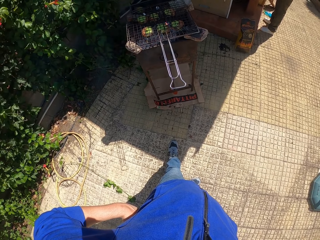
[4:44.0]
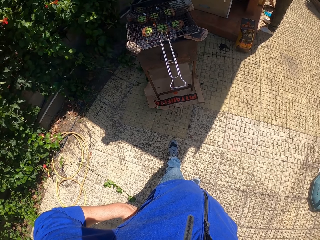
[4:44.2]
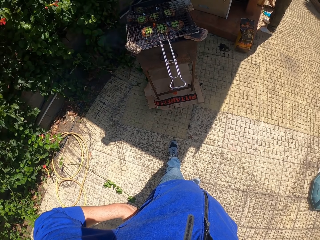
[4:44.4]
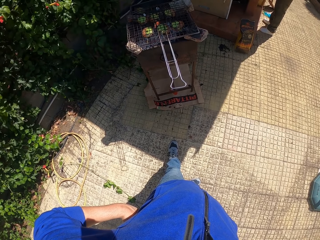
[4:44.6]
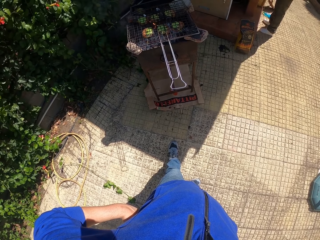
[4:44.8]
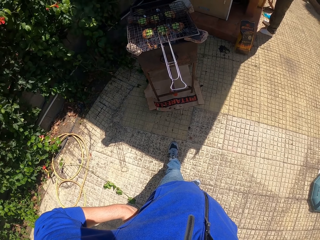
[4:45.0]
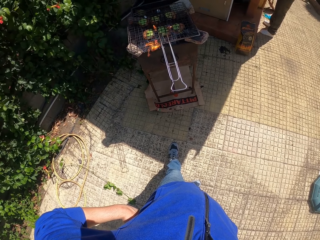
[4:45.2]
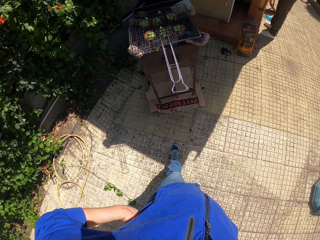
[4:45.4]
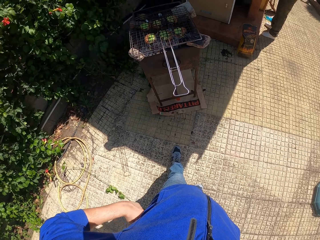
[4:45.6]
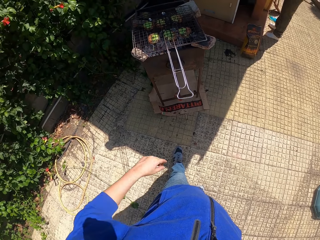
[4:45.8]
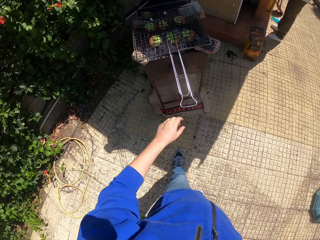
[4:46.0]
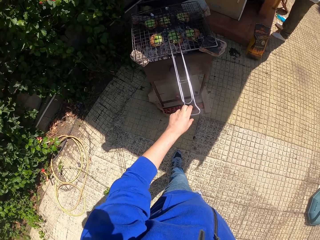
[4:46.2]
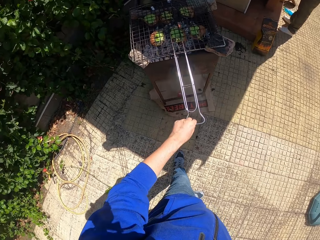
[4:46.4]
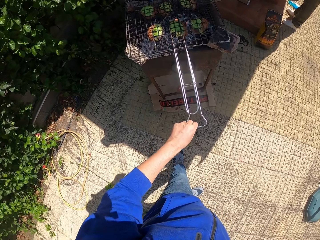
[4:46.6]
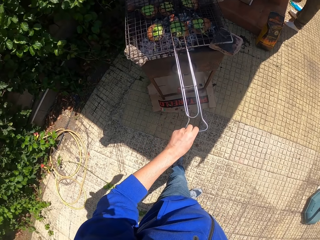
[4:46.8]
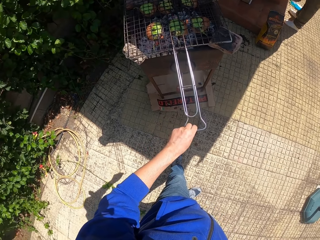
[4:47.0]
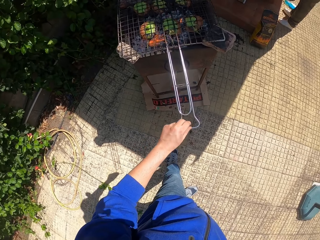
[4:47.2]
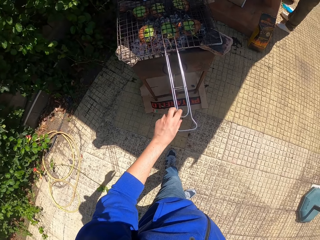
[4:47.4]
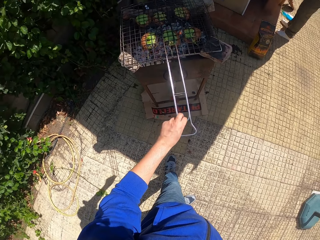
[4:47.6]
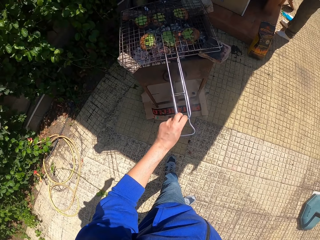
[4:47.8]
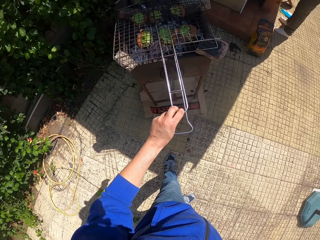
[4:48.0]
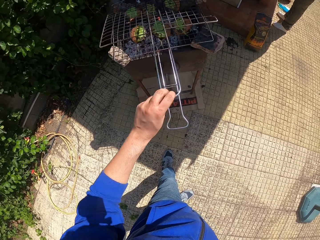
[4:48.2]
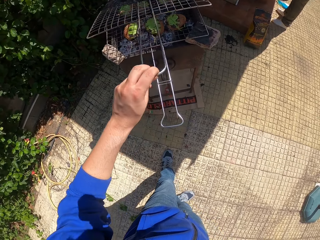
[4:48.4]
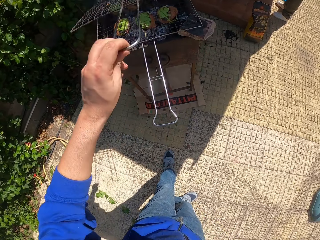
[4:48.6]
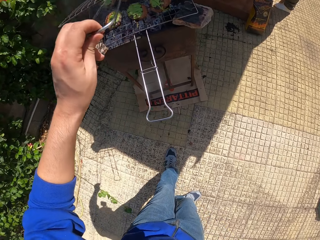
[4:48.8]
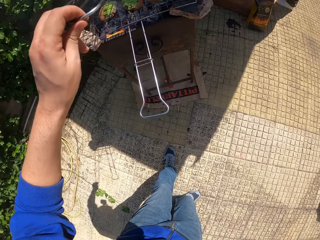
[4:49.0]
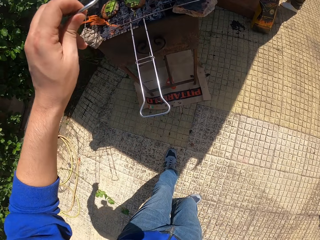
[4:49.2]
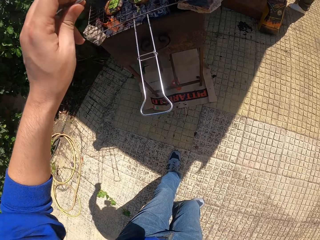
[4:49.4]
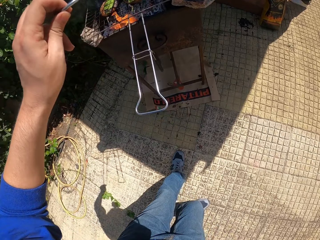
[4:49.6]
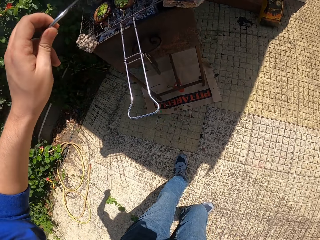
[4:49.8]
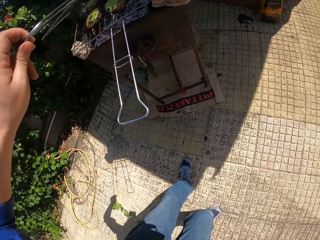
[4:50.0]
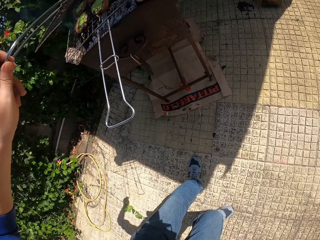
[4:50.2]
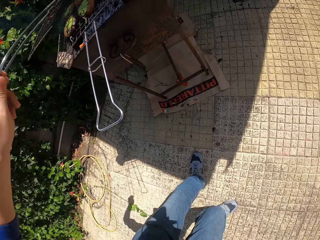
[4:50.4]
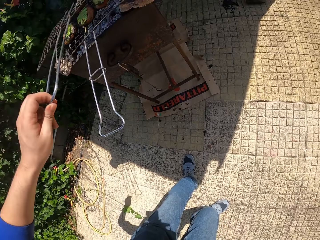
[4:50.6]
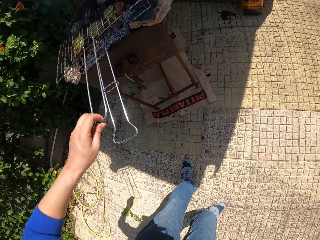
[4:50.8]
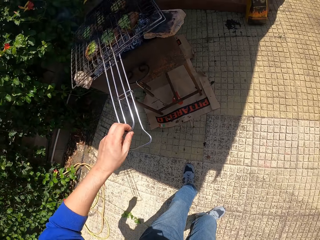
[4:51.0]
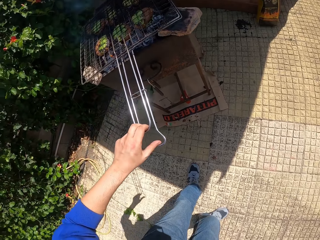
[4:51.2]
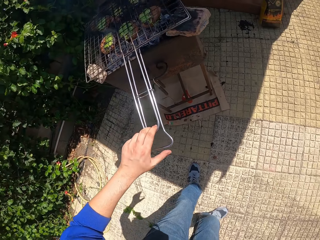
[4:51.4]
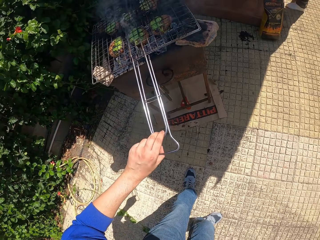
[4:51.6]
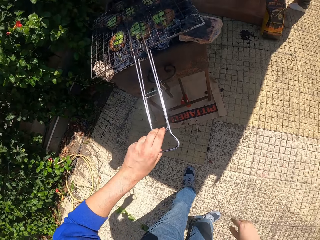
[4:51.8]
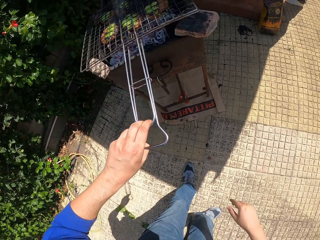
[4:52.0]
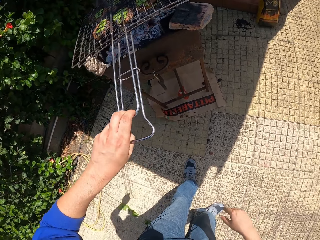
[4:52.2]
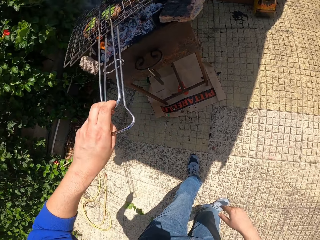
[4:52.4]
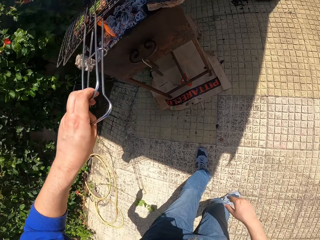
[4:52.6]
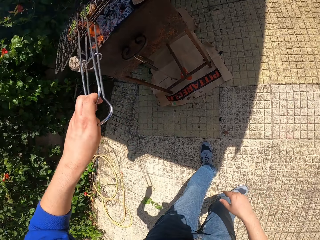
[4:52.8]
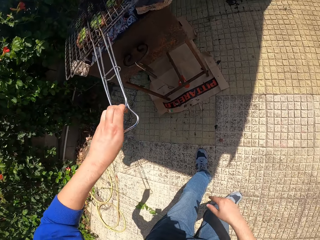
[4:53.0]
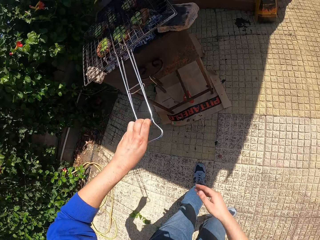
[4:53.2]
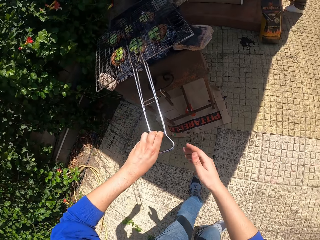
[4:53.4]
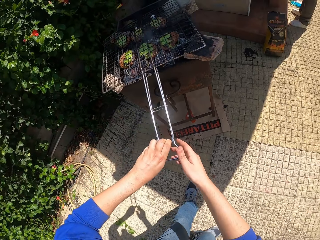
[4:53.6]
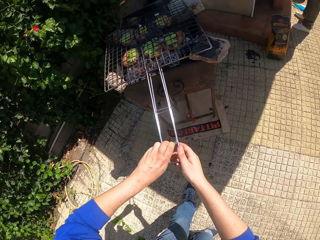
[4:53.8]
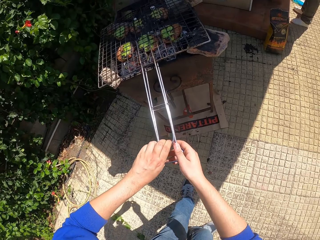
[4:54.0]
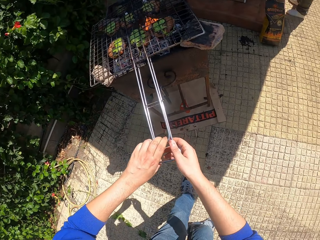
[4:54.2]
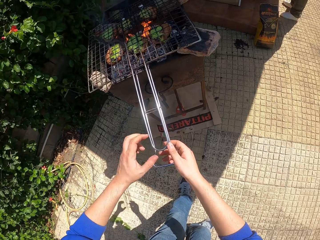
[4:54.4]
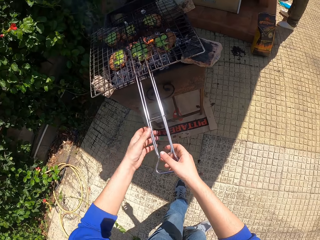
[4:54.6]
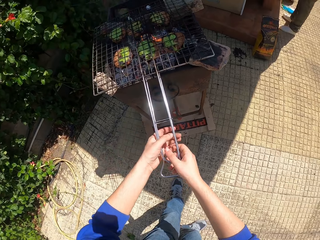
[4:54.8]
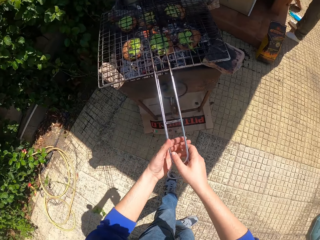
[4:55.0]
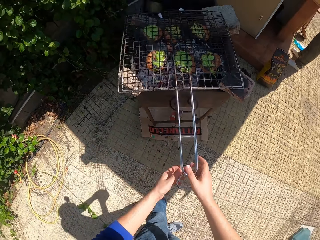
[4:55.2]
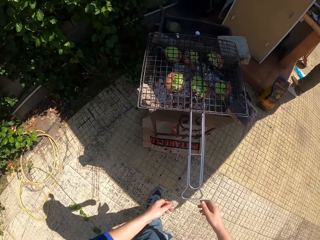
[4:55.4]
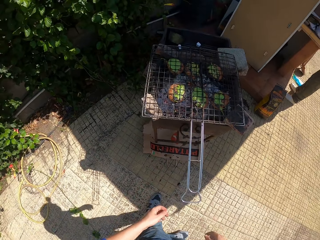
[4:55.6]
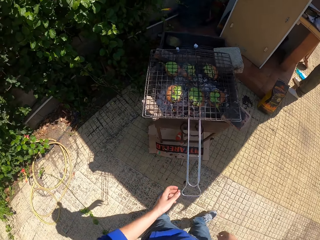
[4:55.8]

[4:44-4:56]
The camera wearer touches one handle of a grill with his left hand. He holds a mesh on a griller. He opens the grill with another handle with his left hand. He adjusts the mesh on the griller. He closes the grill with the handle in his left hand. He holds the two handles of the grill with his left hand. He lifts the handles of the grill in his left hand. He lowers the handles of the grill in his left hand. He lifts up the mesh. He holds the handles of the grill with both hands.

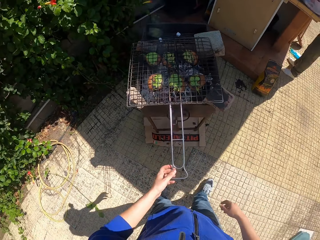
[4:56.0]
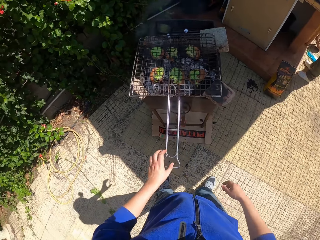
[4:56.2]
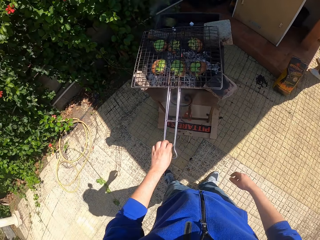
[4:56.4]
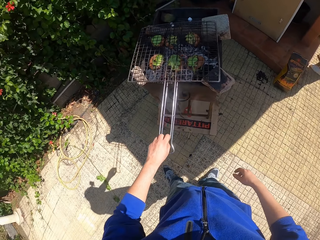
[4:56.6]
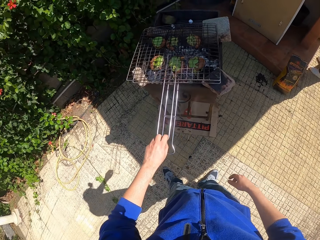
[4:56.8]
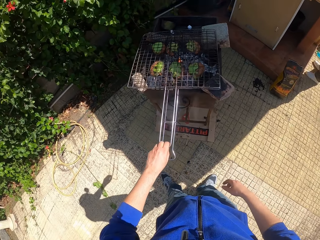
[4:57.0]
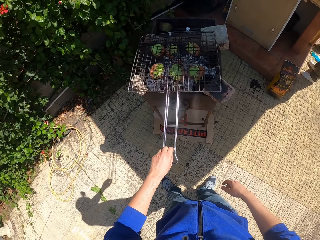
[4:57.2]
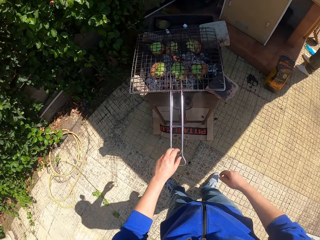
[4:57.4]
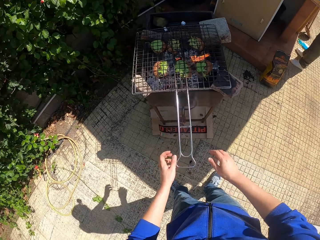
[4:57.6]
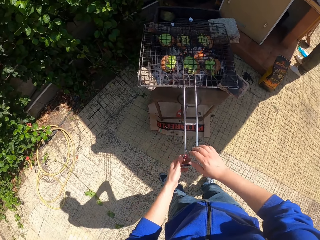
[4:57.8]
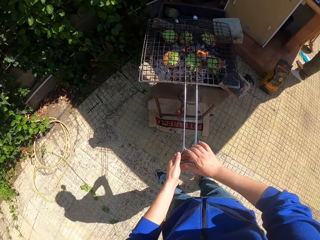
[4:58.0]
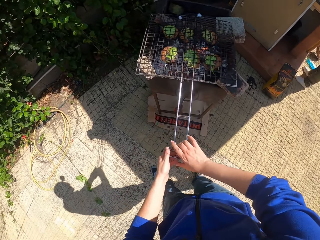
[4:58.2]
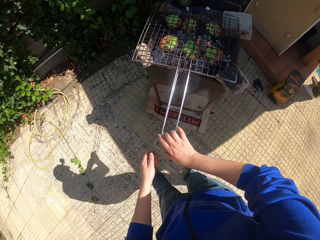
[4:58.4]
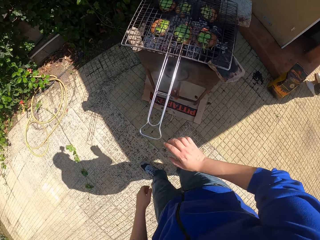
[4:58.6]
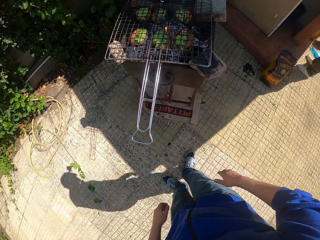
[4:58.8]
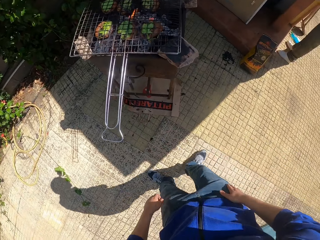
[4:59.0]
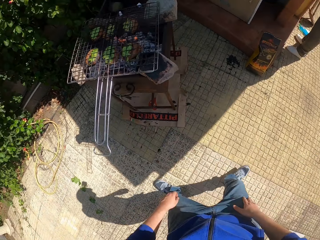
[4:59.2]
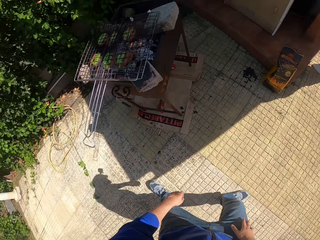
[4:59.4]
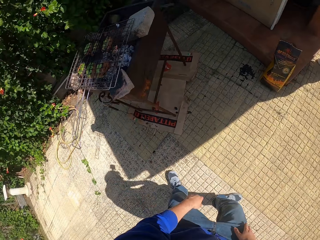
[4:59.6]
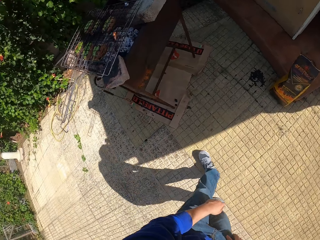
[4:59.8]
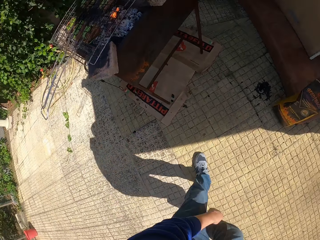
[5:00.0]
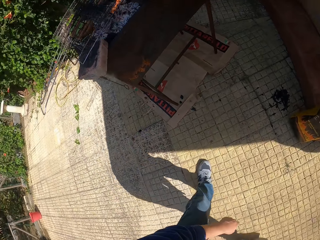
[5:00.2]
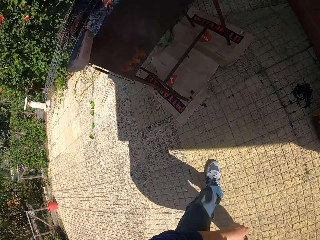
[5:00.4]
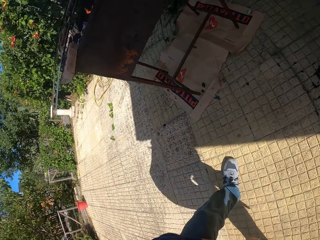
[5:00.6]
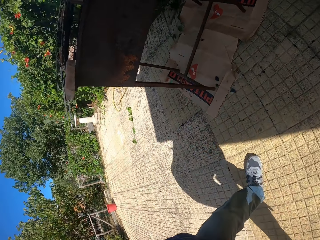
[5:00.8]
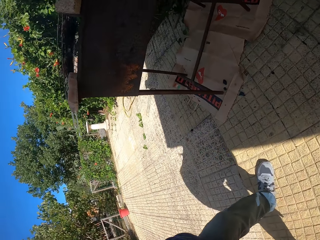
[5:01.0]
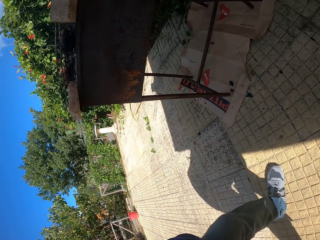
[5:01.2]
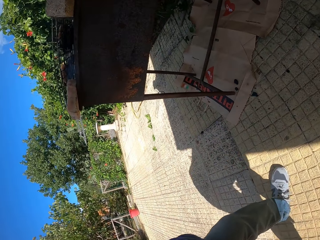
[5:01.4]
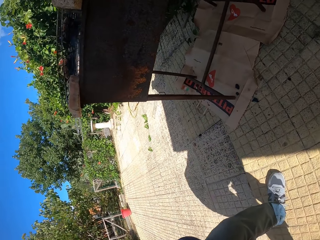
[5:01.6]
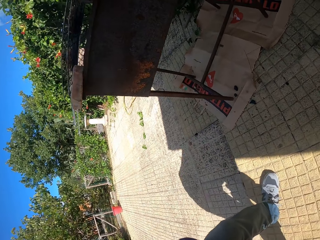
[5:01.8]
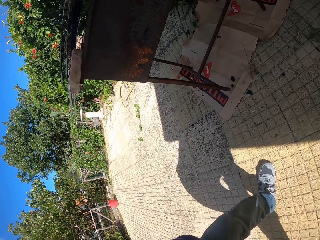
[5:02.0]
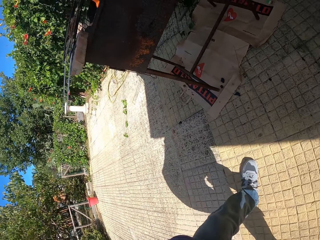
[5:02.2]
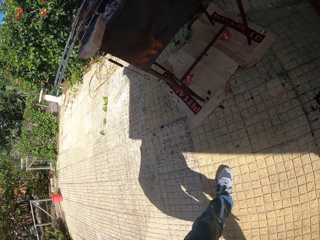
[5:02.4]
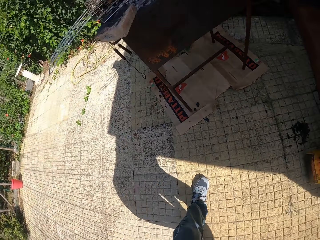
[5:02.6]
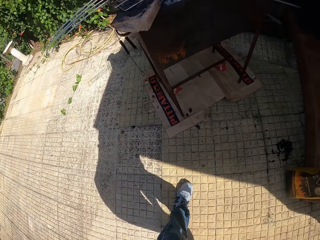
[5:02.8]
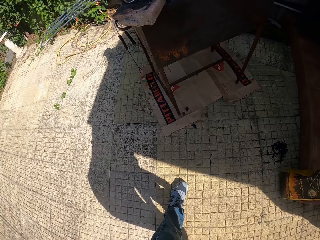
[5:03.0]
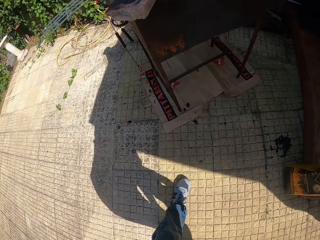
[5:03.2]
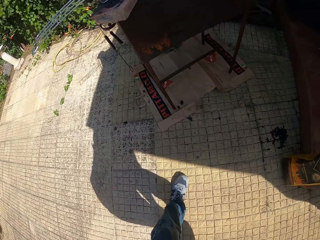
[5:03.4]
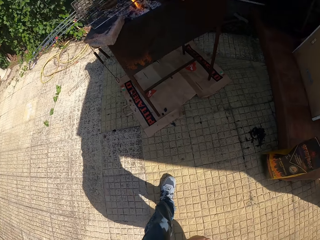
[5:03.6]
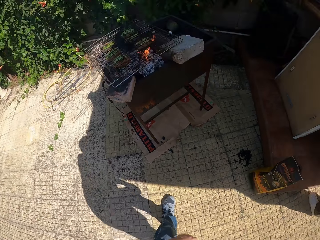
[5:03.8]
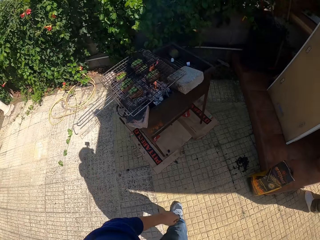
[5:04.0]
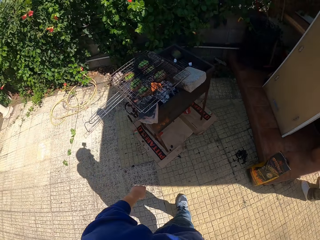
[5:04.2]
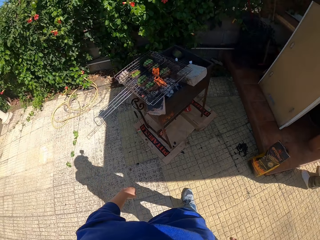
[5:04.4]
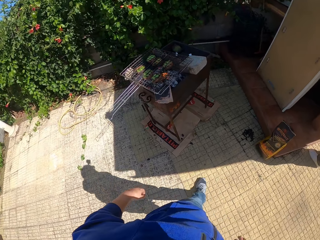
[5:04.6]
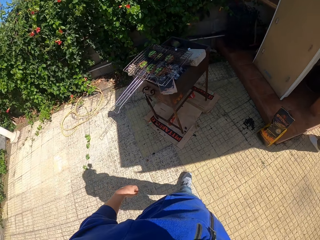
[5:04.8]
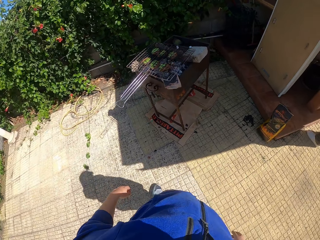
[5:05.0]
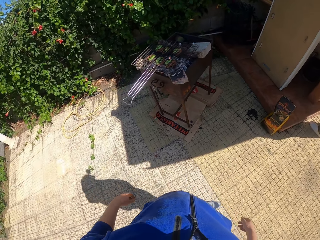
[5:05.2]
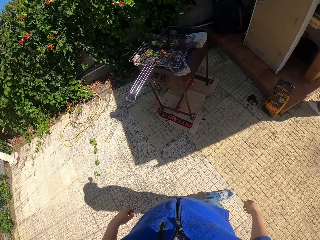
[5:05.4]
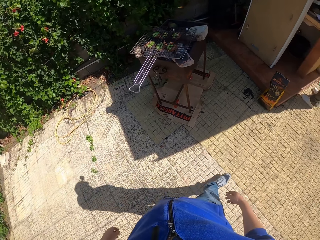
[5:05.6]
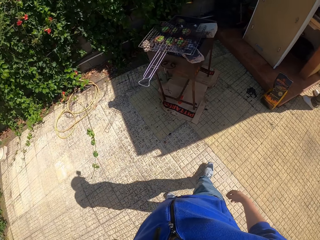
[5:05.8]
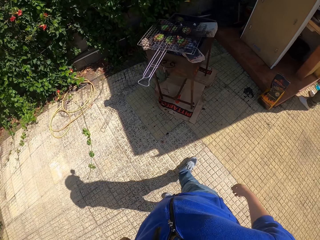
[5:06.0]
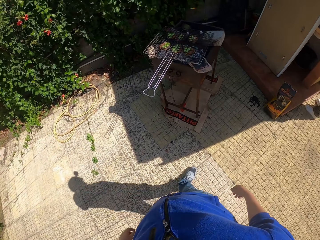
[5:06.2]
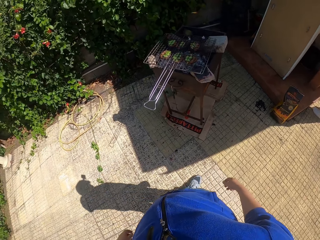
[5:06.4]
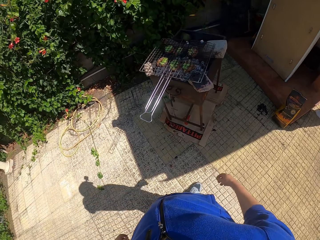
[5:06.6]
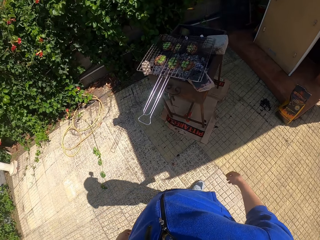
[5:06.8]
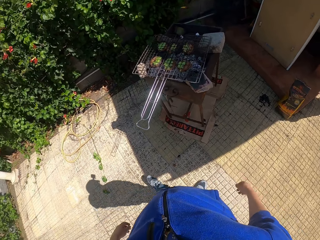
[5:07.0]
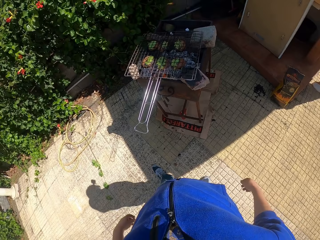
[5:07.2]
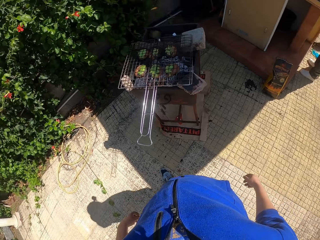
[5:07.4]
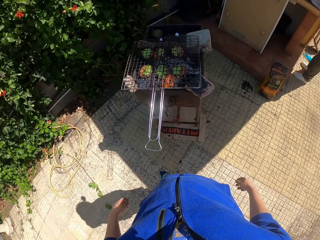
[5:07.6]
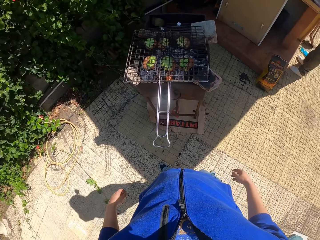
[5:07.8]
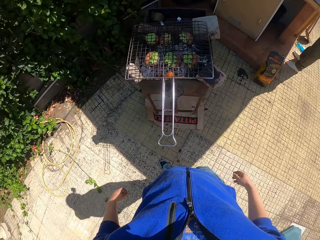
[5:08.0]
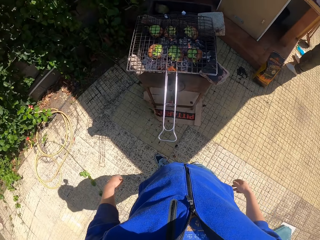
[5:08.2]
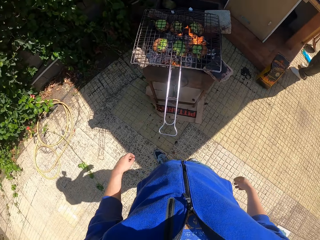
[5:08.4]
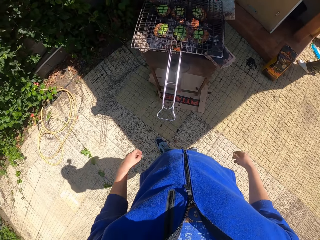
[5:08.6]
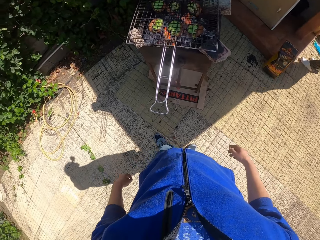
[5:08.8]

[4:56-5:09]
The camera wearer looks around a verandah. He lifts the handle of the grill in his left hand. He lowers the handle of the grill in his left hand. He adjusts a mesh on a griller. He holds the handles of the grill with both hands. He walks around the verandah. He looks at the grill base. He looks around the verandah. He walks around the verandah. He looks around the verandah.
